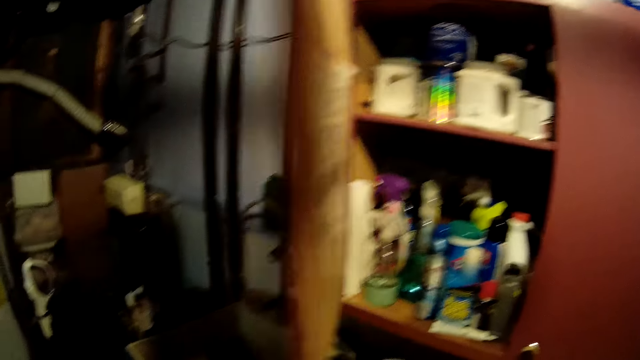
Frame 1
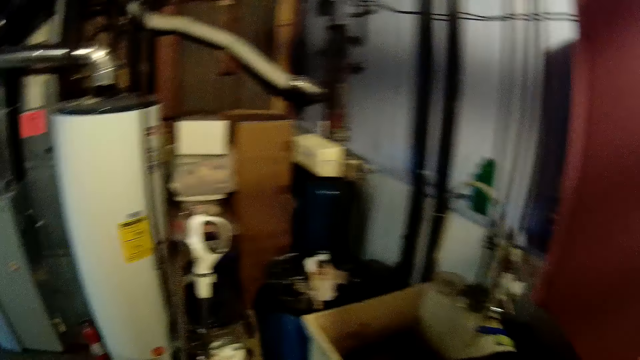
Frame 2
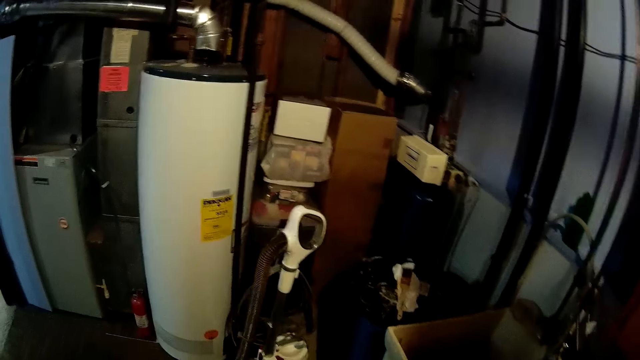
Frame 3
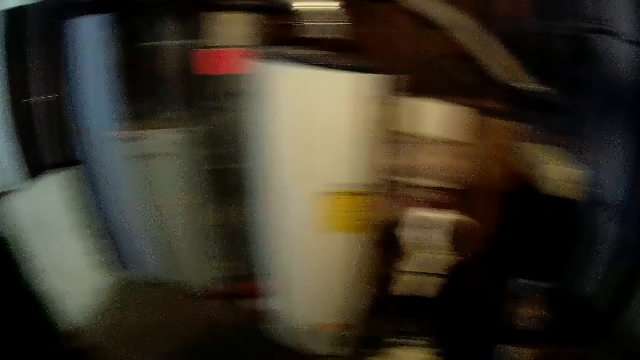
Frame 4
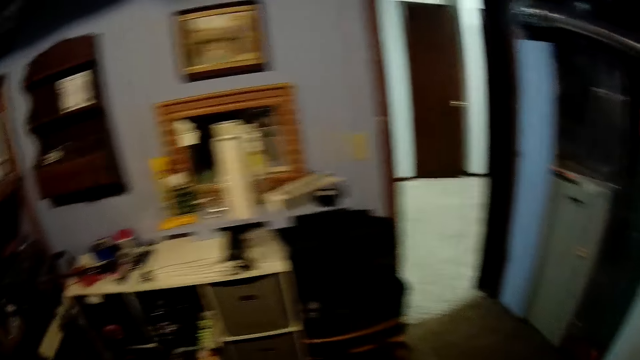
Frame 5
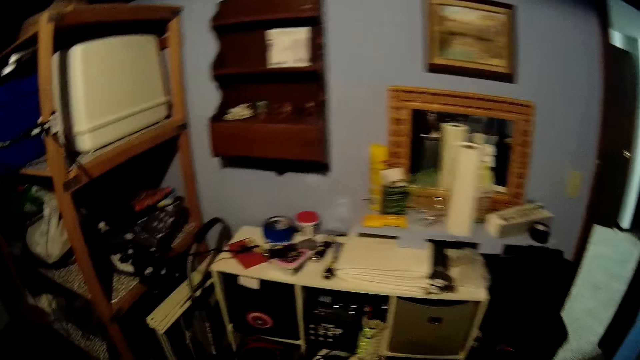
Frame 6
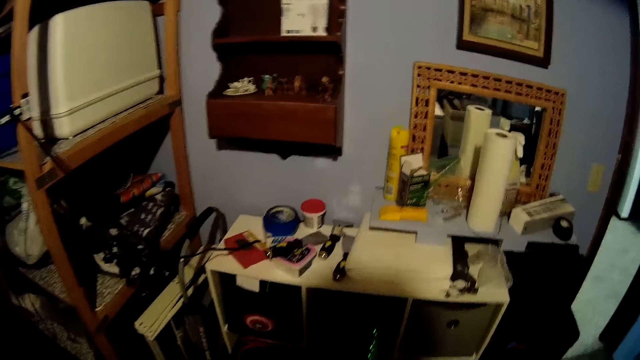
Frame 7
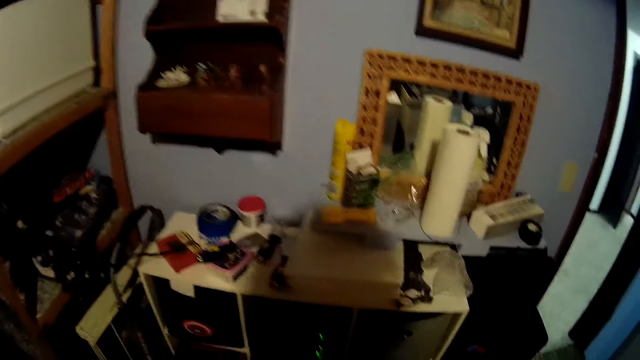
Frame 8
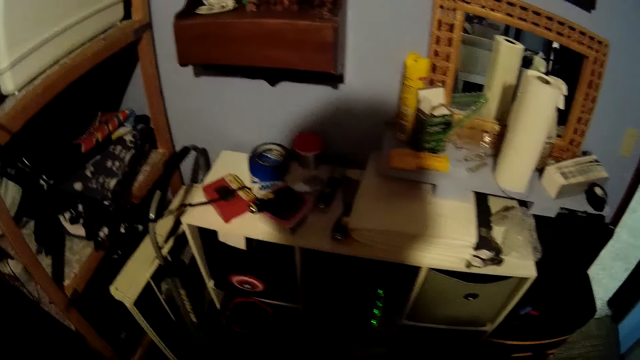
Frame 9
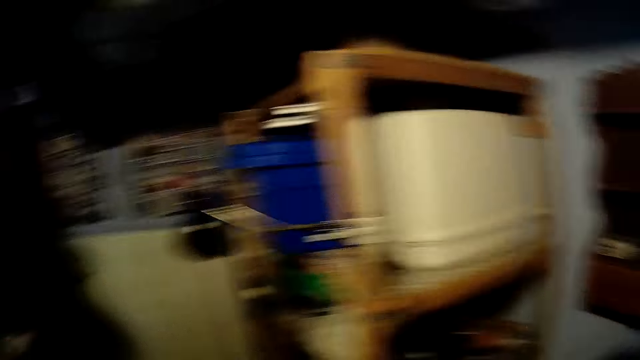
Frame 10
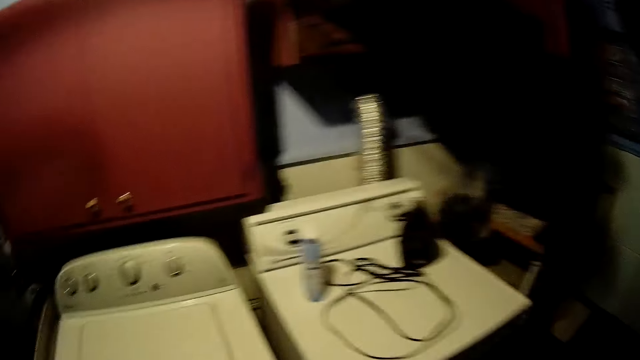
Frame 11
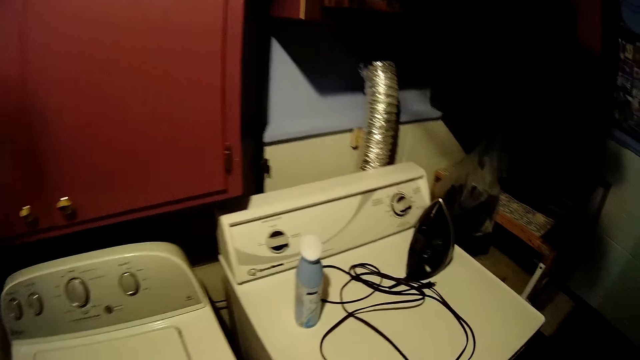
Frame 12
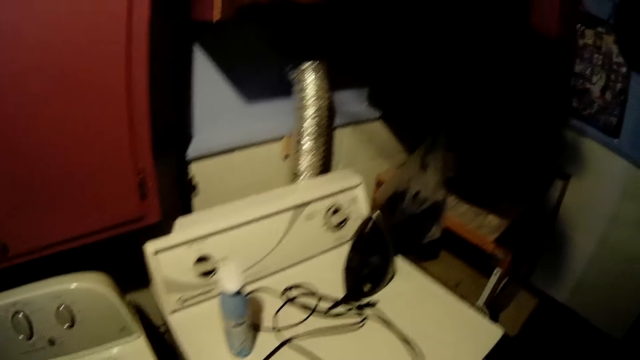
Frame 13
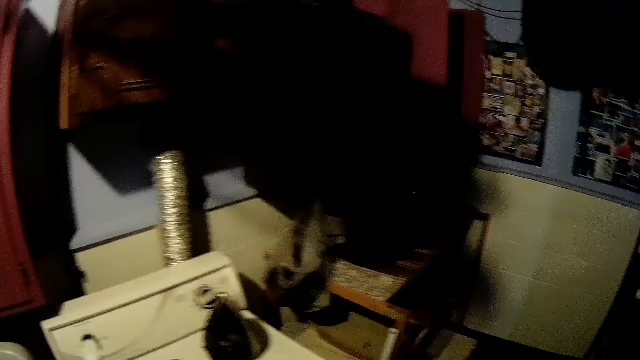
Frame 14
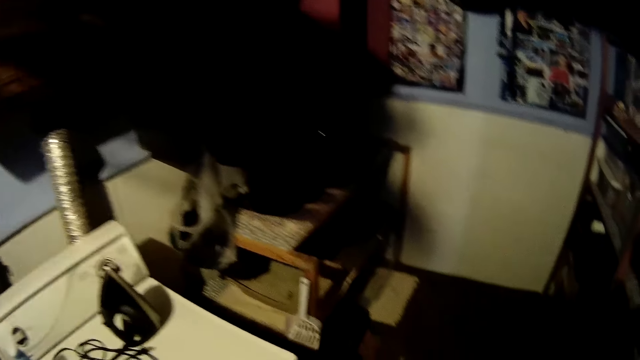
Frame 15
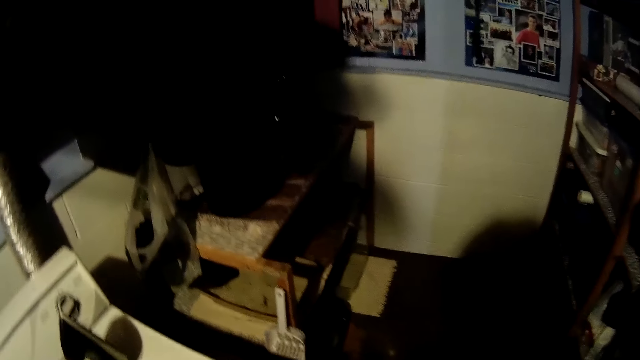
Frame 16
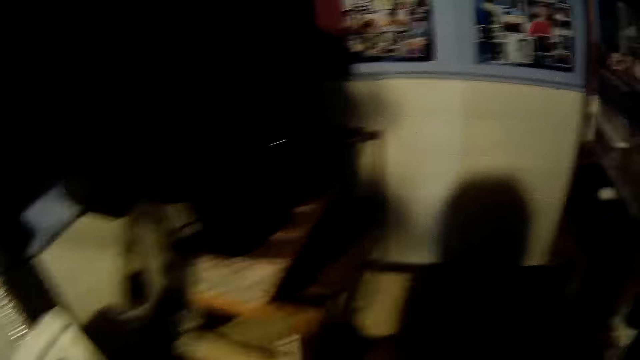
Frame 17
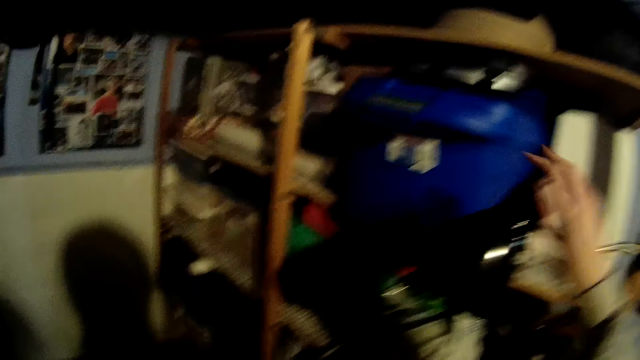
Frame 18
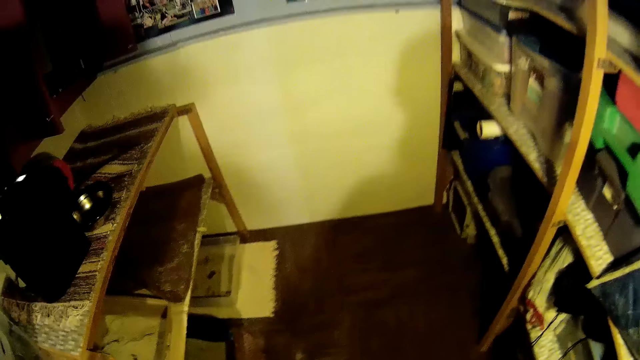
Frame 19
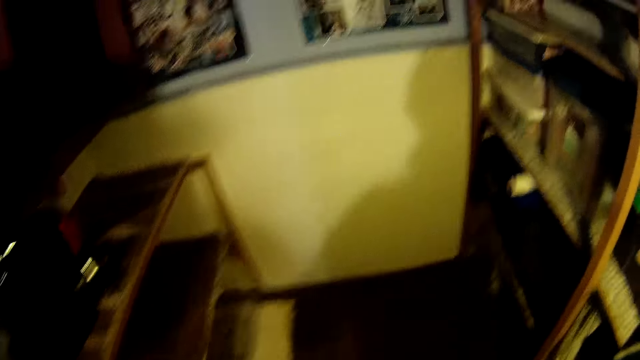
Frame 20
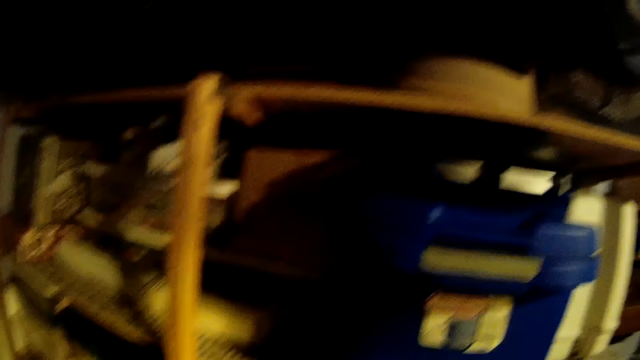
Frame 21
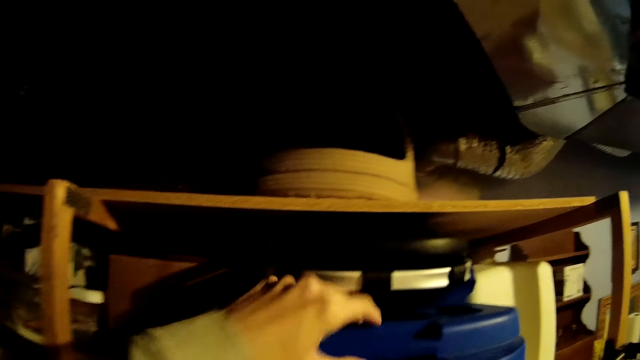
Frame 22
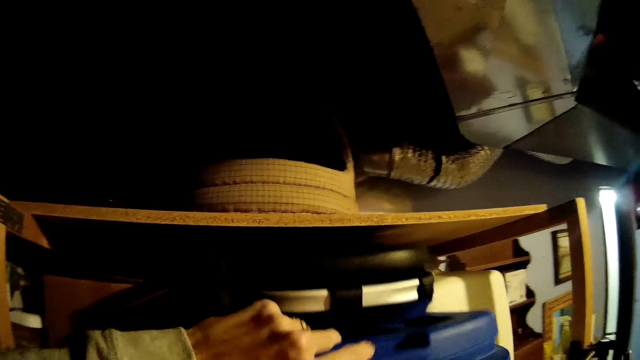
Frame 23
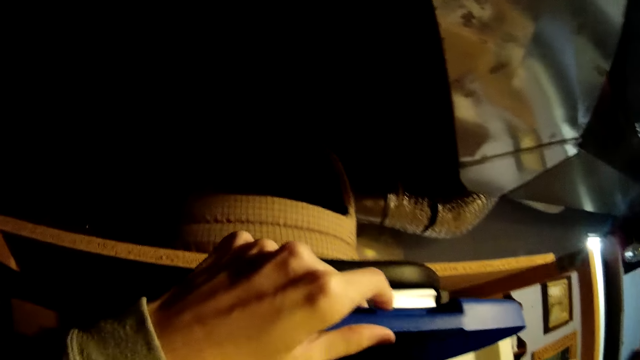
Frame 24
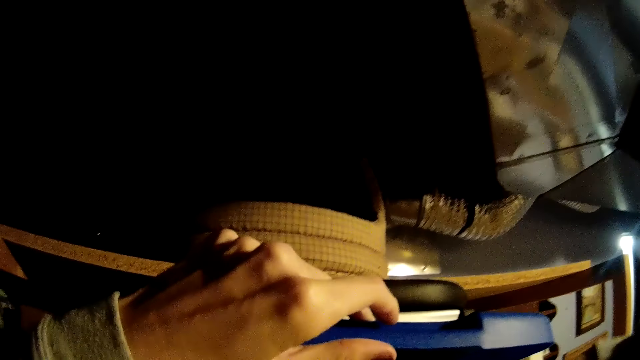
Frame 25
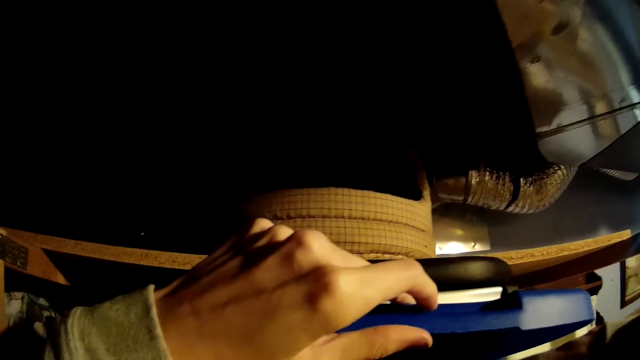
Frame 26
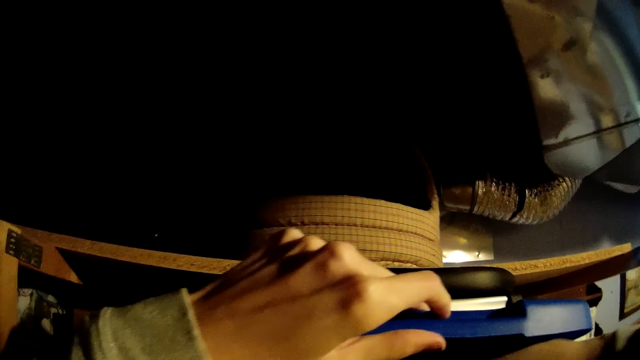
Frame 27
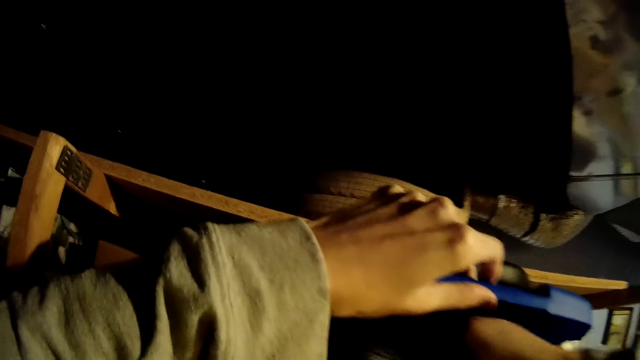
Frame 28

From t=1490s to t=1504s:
The camera wearer closes the cabinet with his left hand. He moves around the store. He switches on the ceiling light. He brings out a bag from a box on a cabinet with both hands. He opens a bucket.

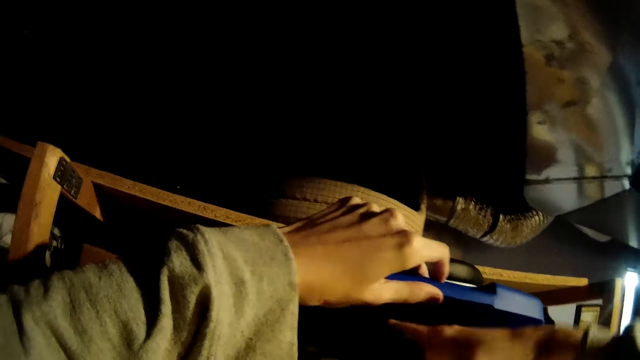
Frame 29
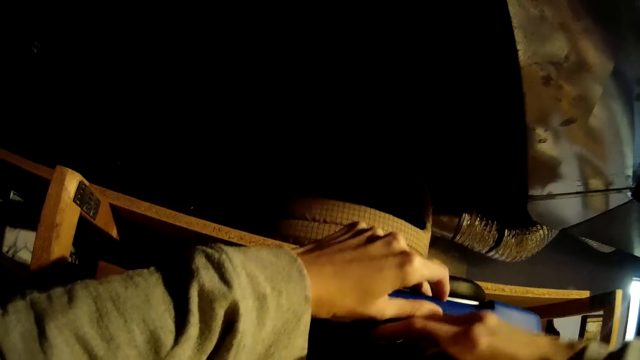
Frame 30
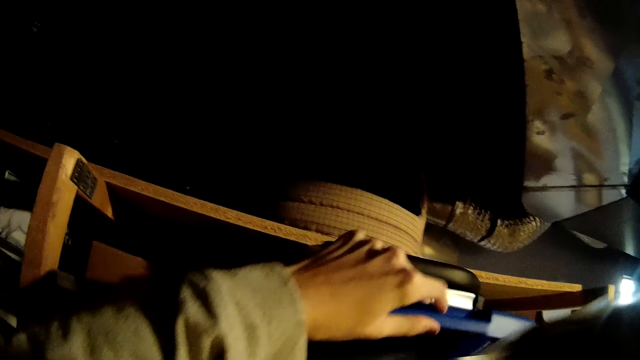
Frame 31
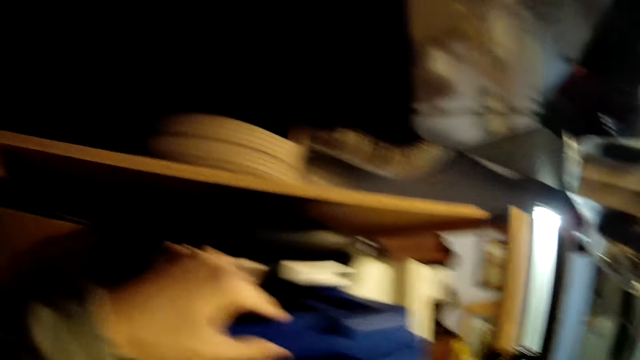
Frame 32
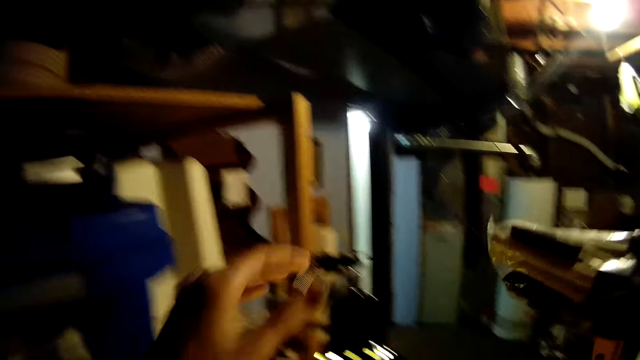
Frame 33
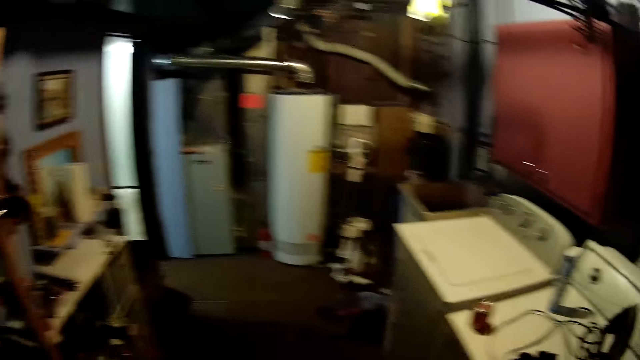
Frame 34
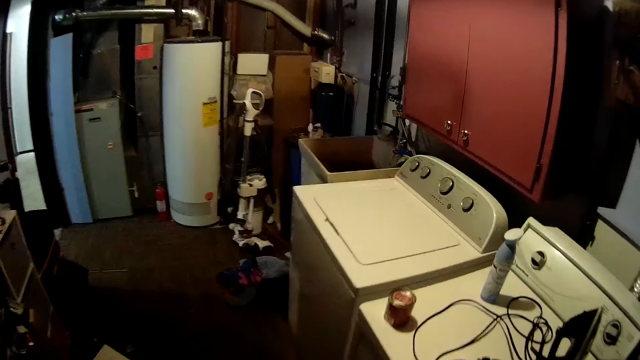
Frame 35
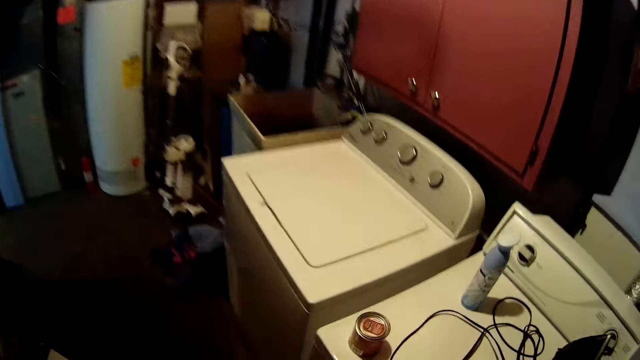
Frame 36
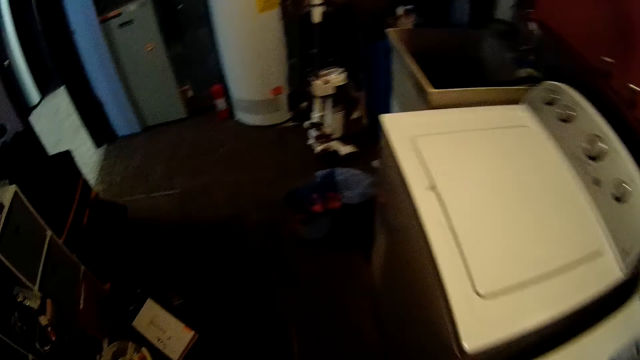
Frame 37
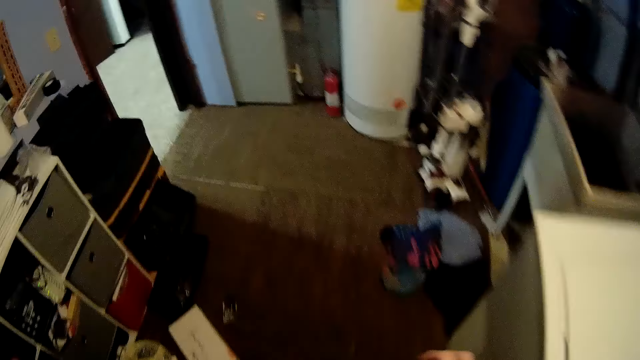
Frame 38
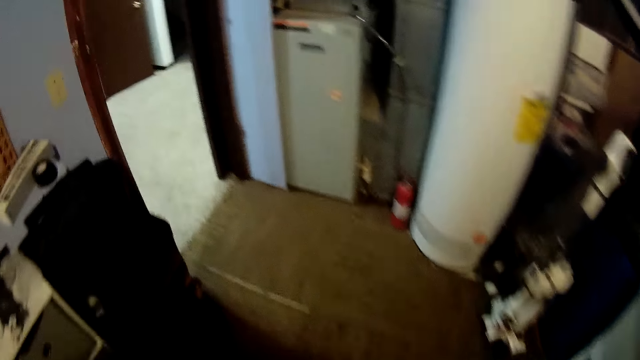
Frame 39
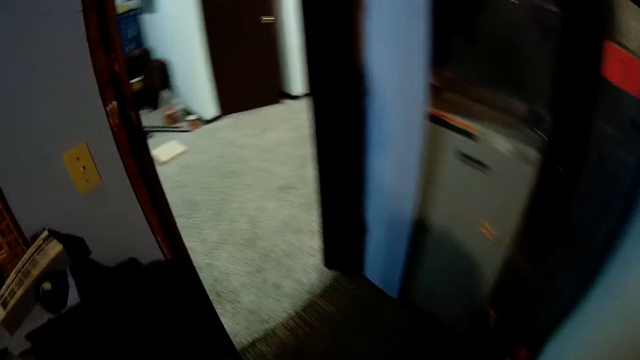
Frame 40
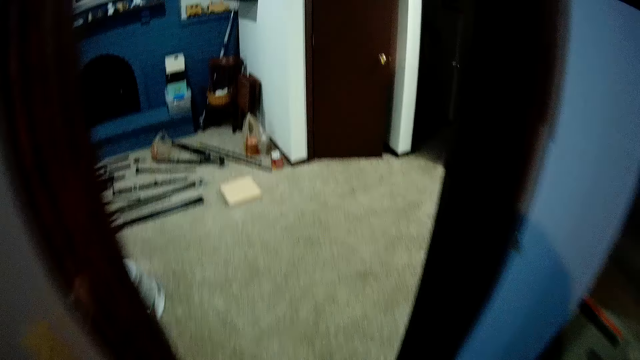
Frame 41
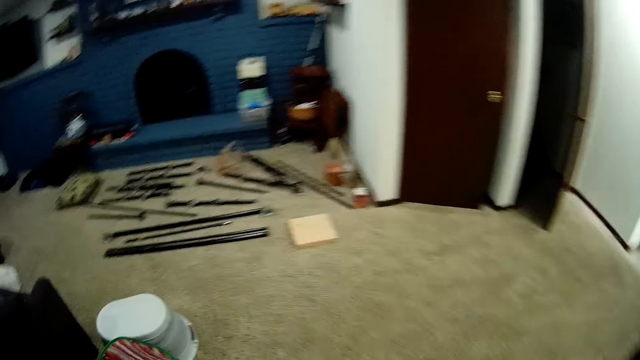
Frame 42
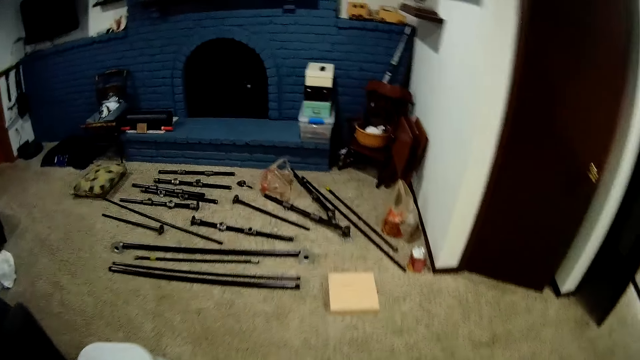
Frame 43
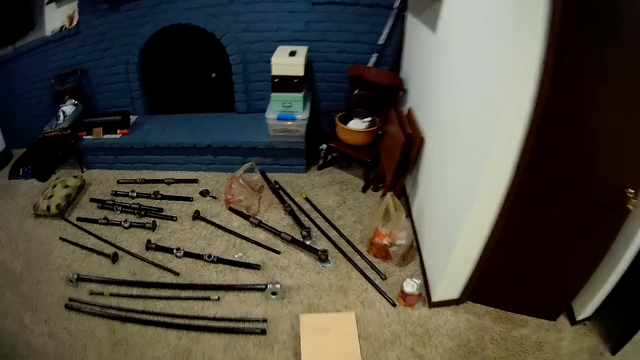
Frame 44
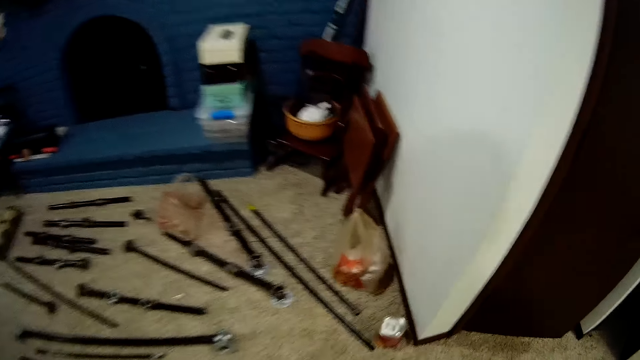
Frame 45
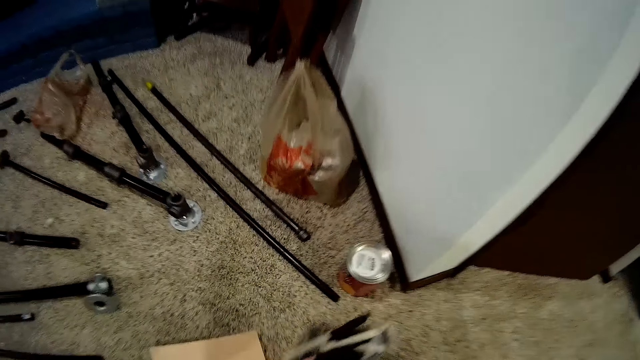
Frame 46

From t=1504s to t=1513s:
The camera wearer picks a packet of painting brushes from the bucket. They walk out of the store. They enter the room.
